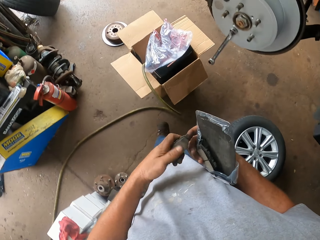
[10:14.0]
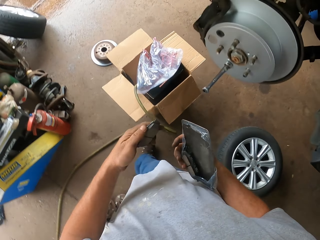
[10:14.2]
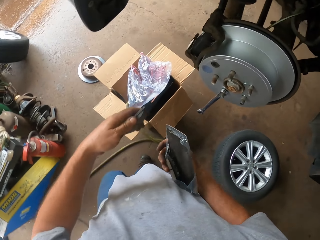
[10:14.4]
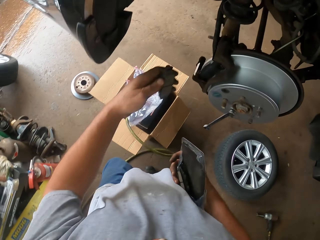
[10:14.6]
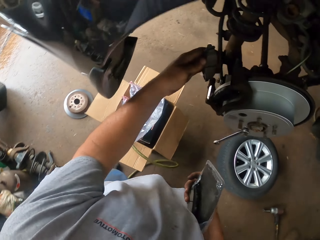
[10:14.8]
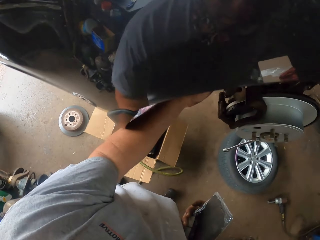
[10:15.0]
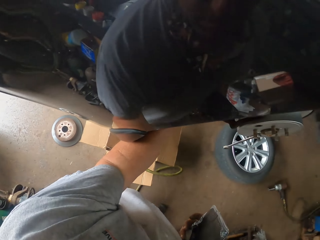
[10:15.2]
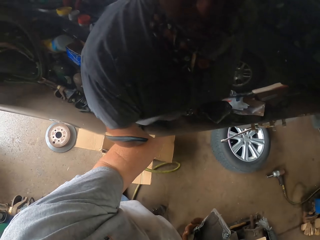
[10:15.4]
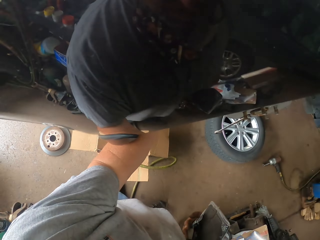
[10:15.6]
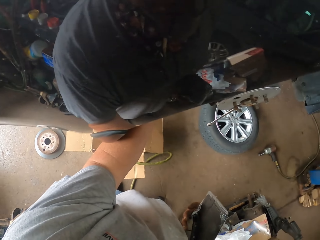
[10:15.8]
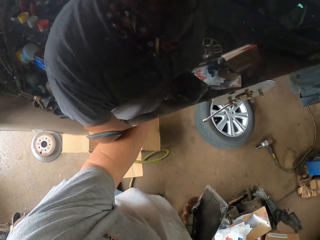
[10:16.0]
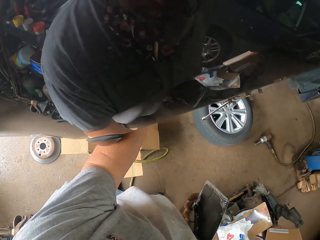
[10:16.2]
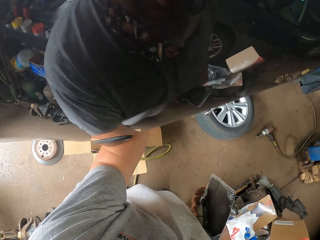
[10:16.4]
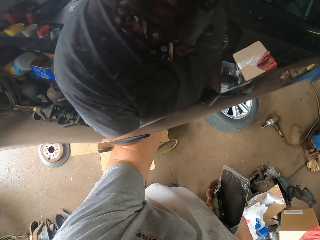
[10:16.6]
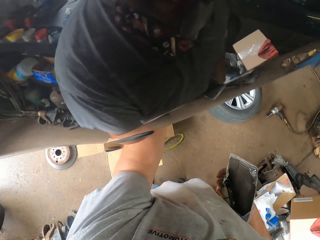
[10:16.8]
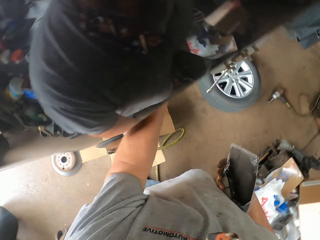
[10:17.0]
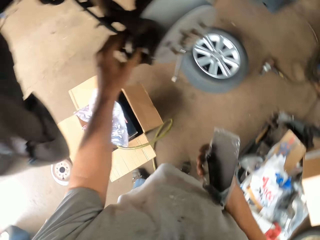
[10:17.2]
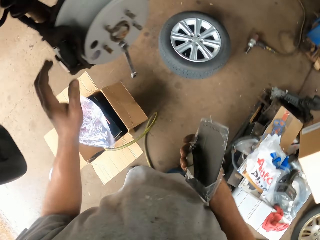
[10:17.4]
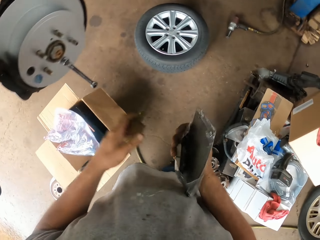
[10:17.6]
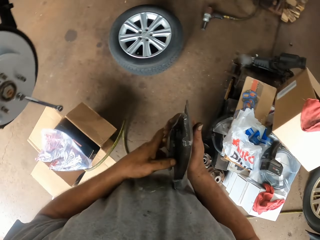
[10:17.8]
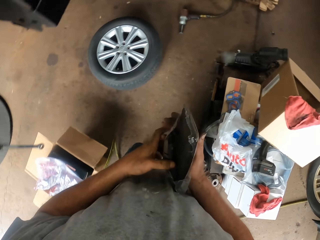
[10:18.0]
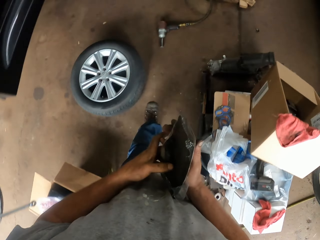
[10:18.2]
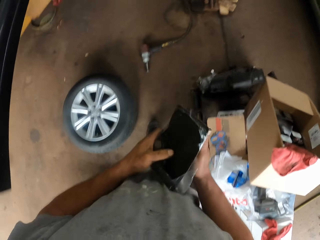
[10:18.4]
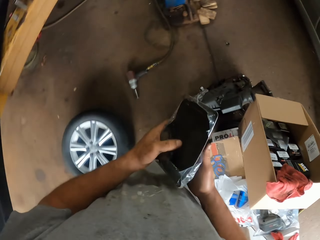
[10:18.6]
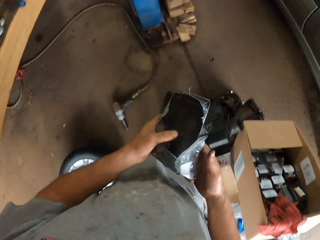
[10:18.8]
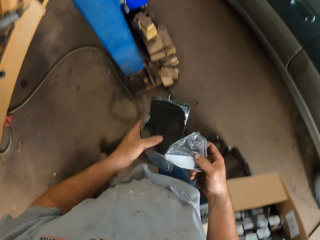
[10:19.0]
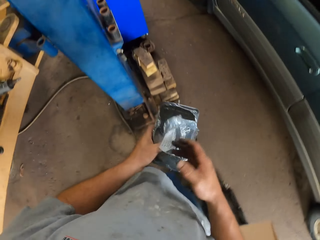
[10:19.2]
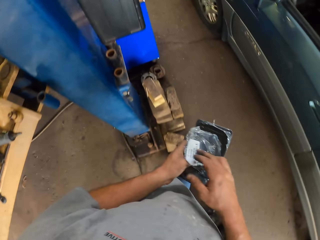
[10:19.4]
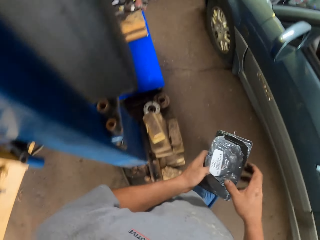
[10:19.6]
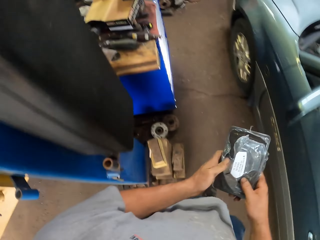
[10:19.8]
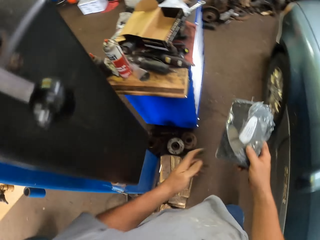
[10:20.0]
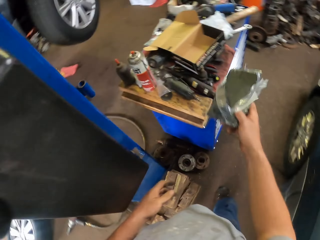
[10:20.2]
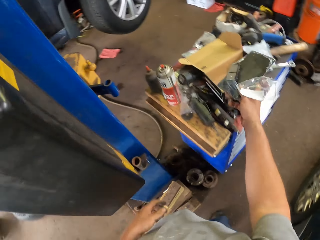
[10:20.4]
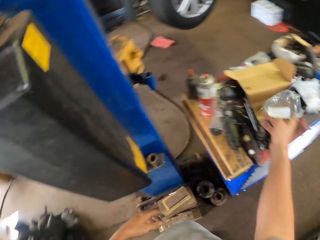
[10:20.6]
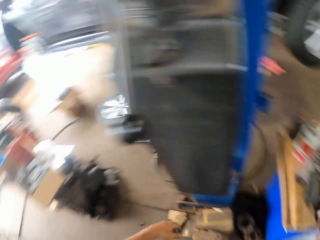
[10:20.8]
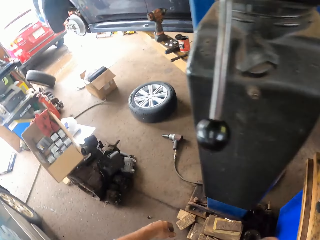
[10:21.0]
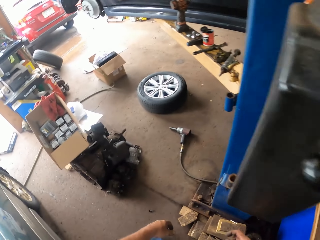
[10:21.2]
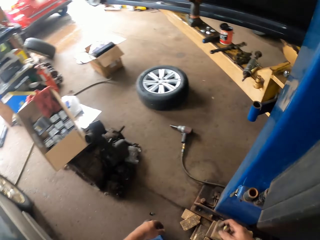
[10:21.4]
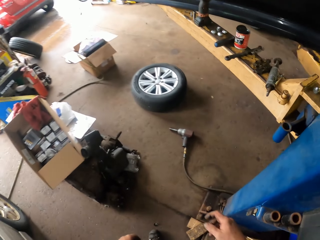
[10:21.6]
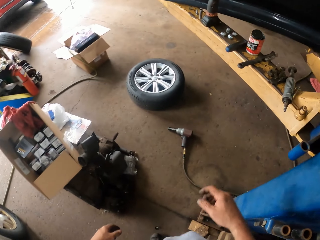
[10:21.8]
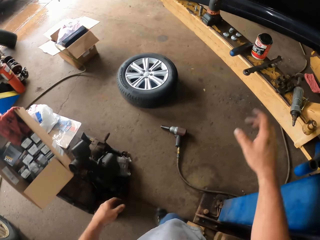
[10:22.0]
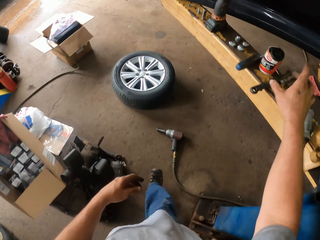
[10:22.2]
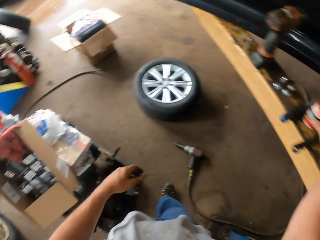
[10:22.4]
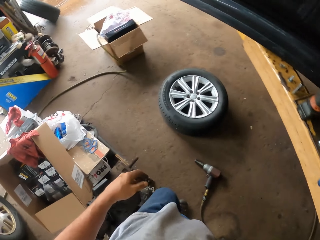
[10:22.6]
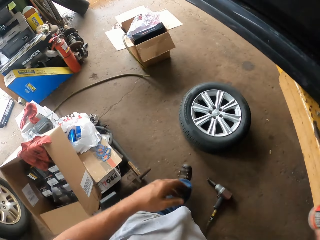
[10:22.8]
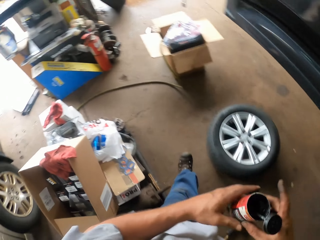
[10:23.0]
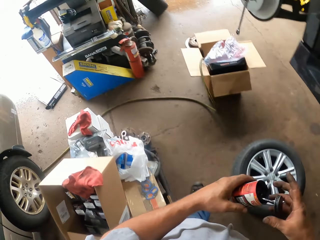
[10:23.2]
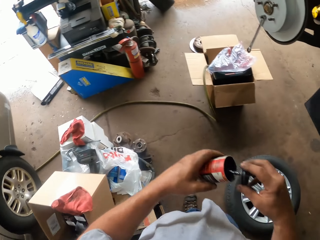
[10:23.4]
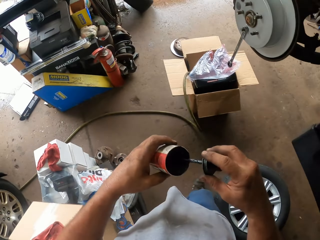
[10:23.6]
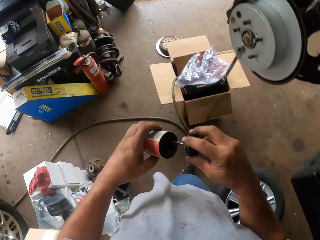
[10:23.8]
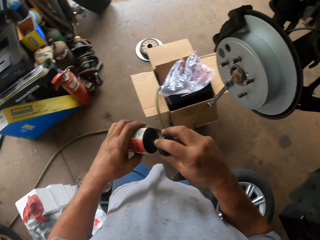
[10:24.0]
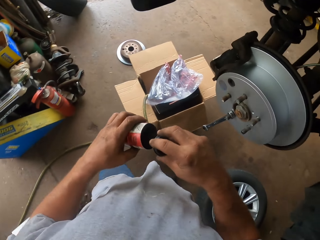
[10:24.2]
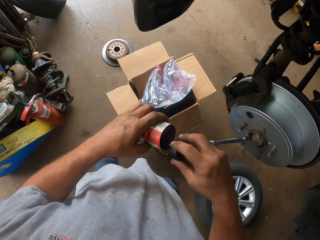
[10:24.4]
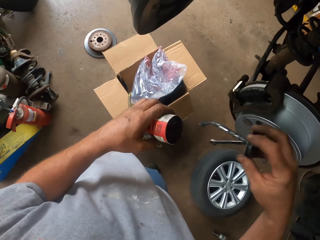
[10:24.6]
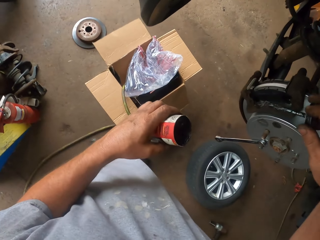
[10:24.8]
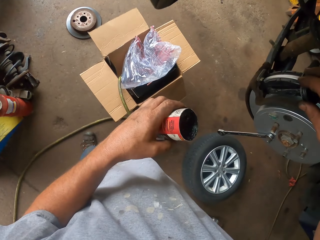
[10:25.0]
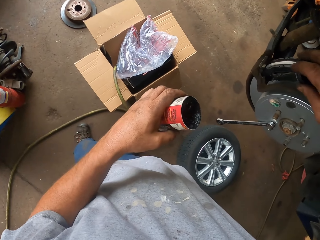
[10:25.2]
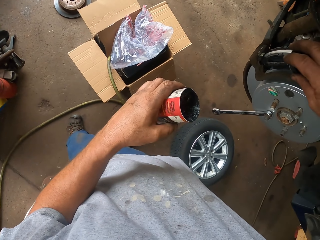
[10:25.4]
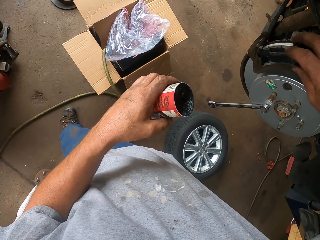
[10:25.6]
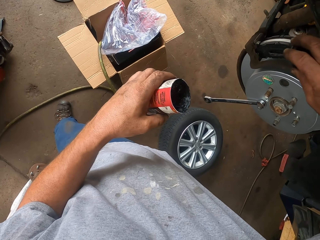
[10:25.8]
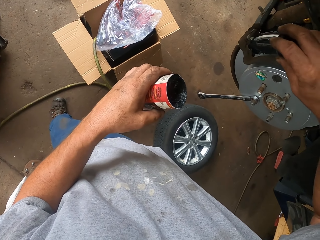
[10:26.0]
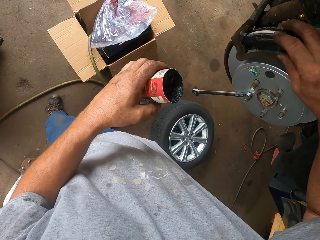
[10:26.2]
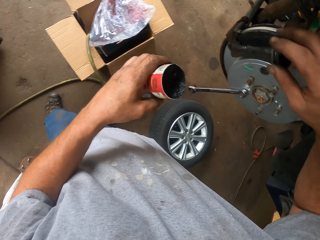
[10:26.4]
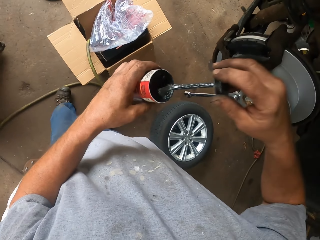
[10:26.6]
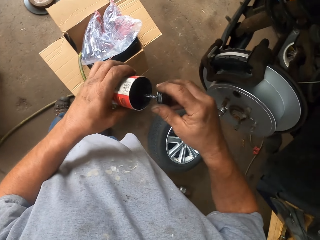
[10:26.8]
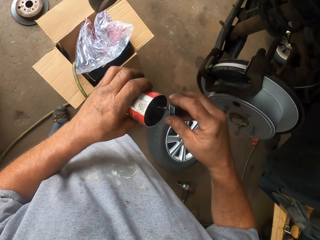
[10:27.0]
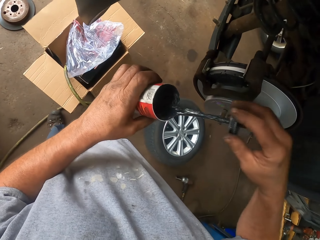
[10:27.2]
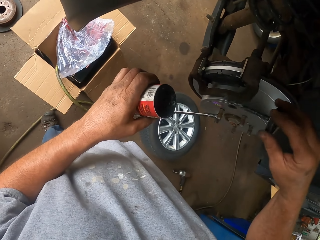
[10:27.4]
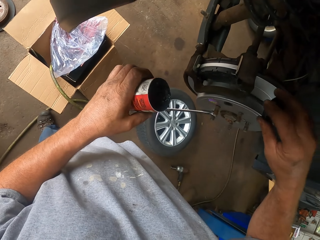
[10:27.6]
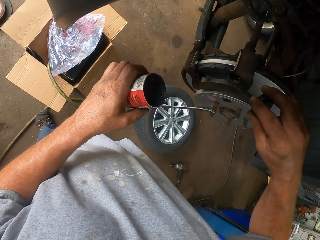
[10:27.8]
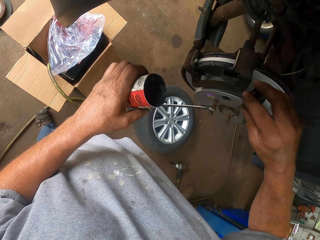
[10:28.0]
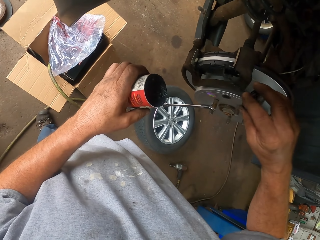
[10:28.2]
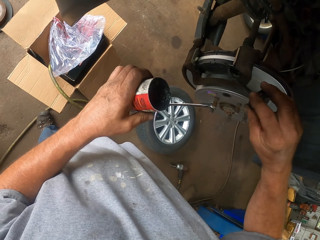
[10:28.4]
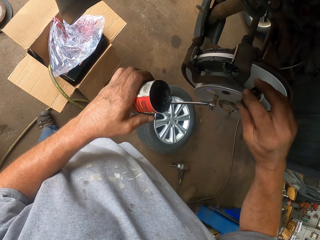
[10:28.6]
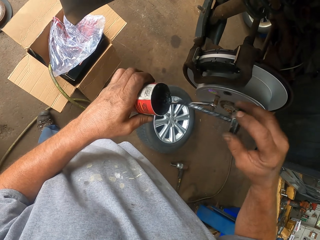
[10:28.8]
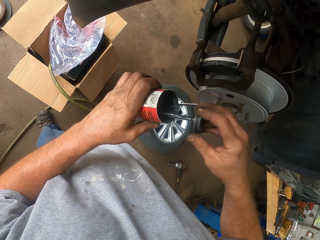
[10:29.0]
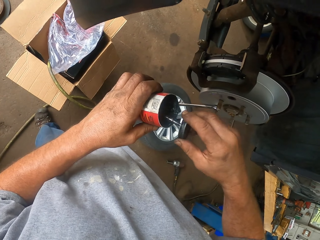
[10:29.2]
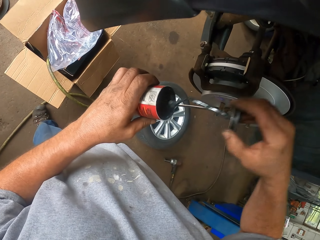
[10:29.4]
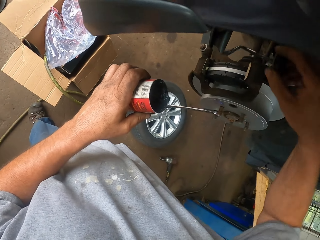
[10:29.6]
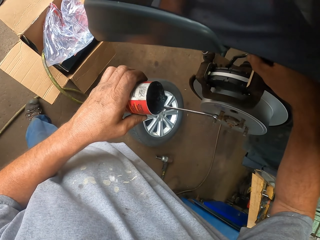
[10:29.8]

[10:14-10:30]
The camera wearer touches a car spare part. They walk around the garage. They fix the car spare part on the car wheel. They walk around the garage. They place the brake pads down. They walk around the garage. They pick up a container of grease oil. They hold the oil can. They take the oil brush. They add the grease oil on the wheel rim. They dip the oil brush in the oil can. They oil the car wheel.

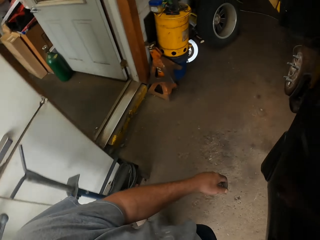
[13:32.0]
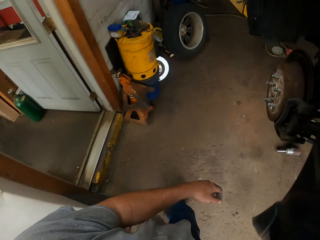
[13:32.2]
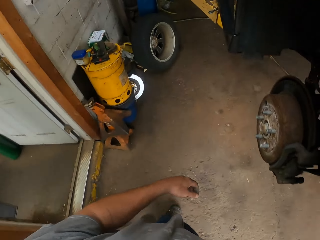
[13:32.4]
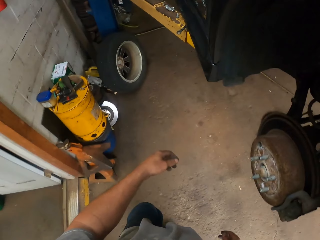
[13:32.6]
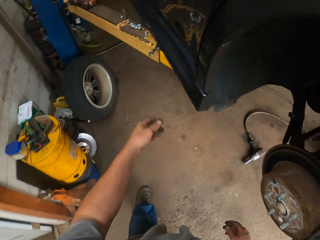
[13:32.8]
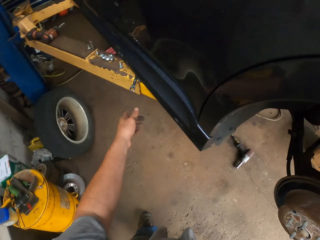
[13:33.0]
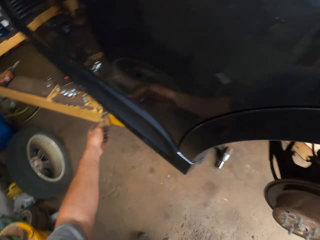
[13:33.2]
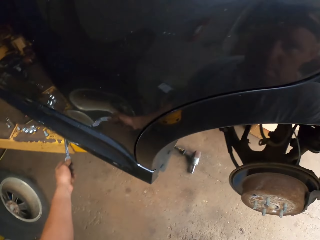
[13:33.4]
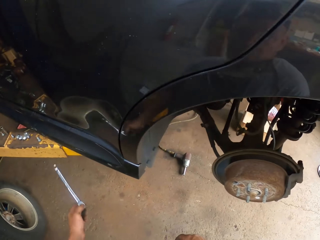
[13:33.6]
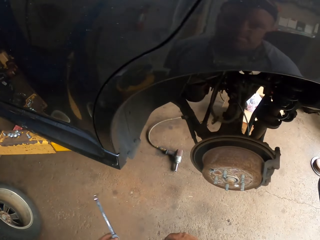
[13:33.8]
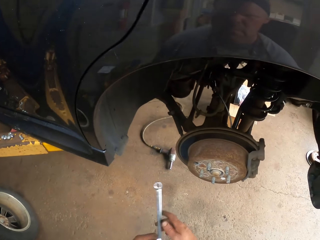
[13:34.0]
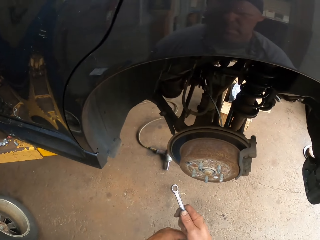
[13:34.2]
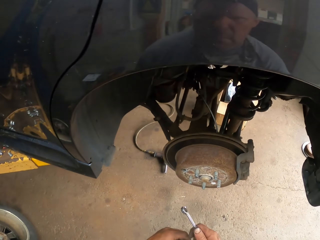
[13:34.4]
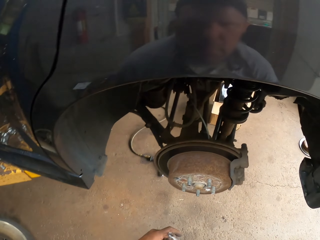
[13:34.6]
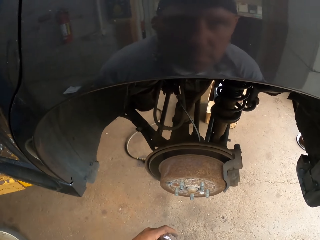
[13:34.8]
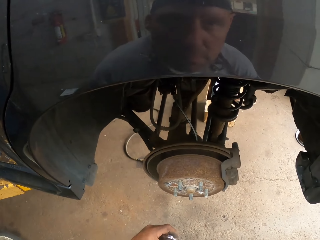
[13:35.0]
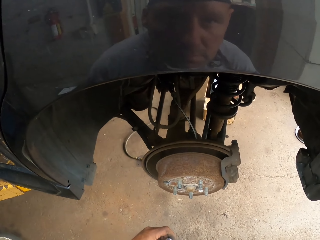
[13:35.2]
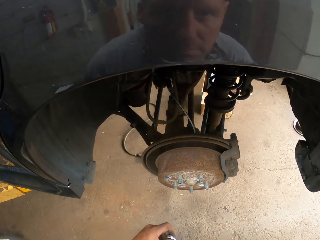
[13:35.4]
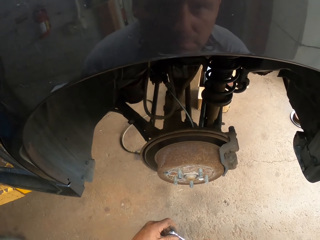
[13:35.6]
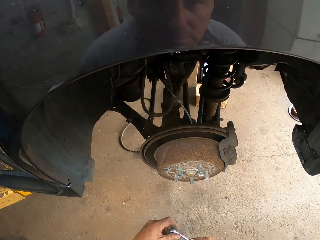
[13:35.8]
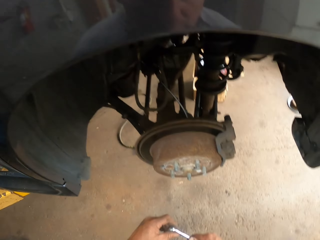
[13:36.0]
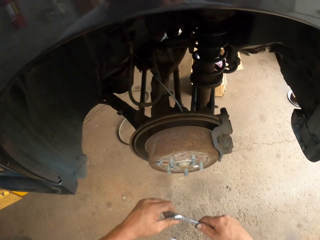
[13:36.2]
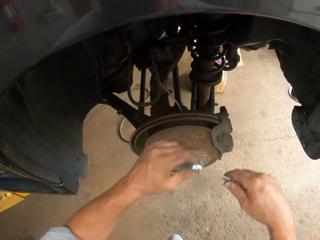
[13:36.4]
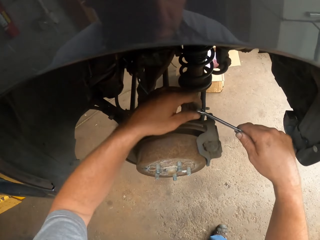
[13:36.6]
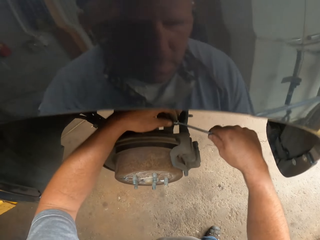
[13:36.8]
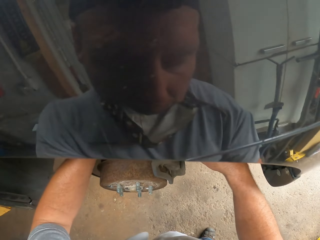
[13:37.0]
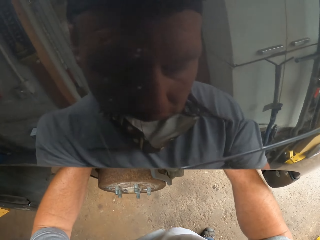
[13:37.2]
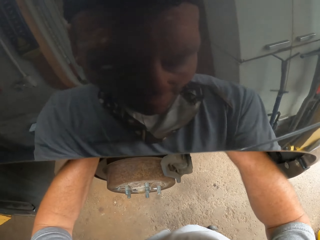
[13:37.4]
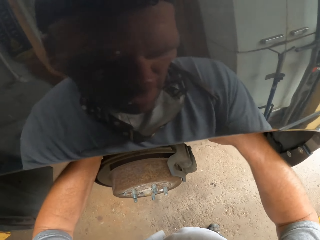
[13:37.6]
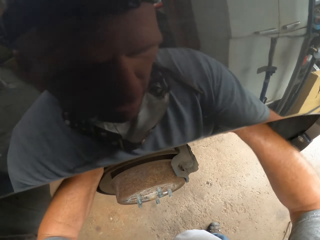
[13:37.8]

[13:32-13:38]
The camera wearer picks up a spanner. They tighten the nut. They loosen the screw with the spanner.
